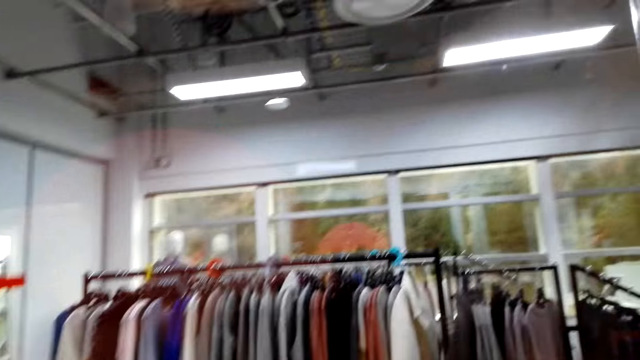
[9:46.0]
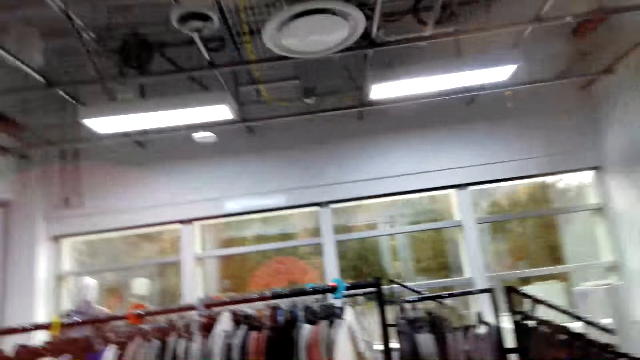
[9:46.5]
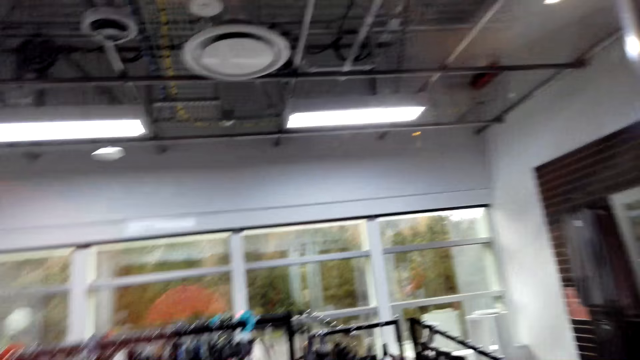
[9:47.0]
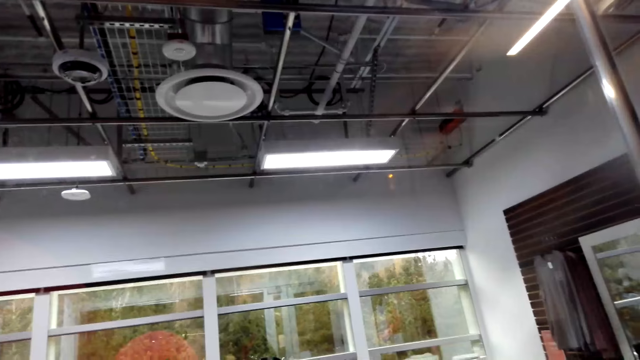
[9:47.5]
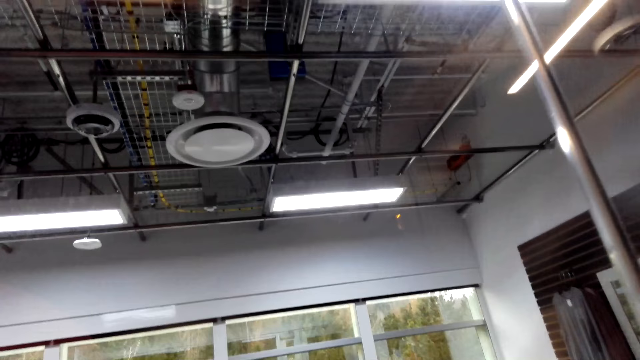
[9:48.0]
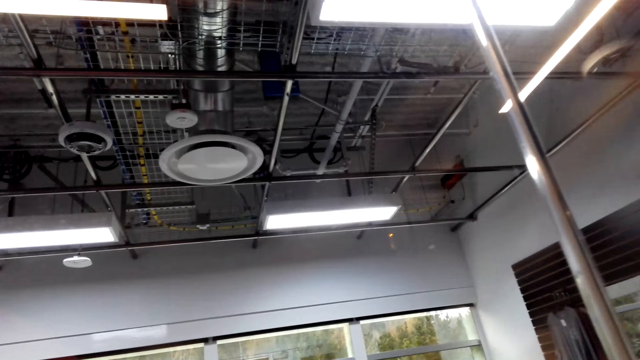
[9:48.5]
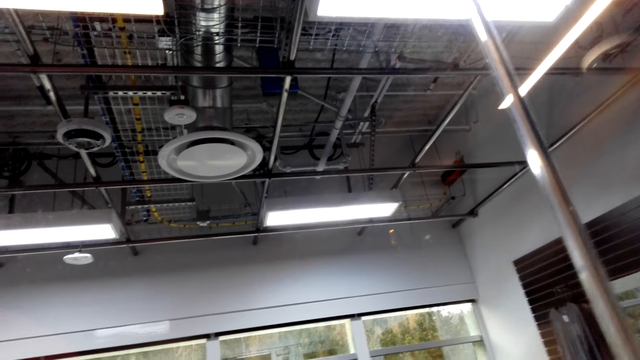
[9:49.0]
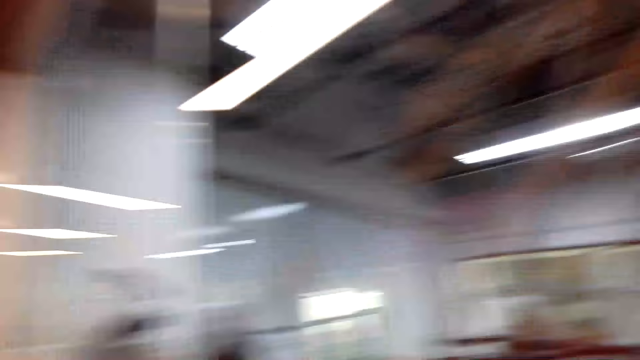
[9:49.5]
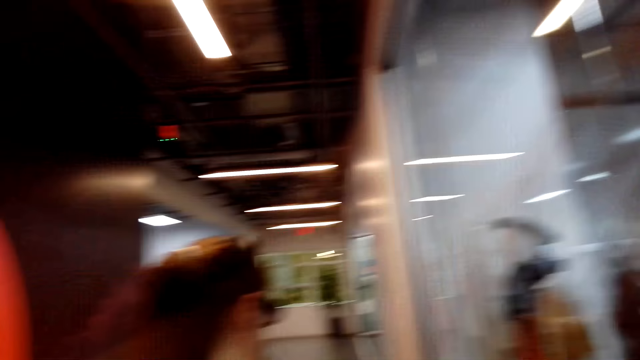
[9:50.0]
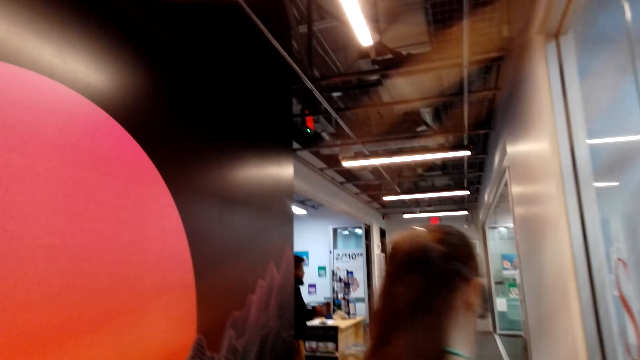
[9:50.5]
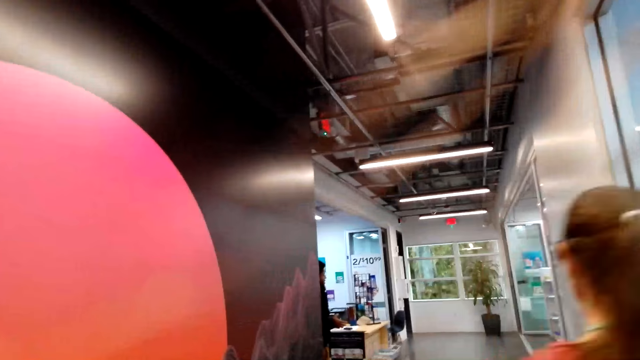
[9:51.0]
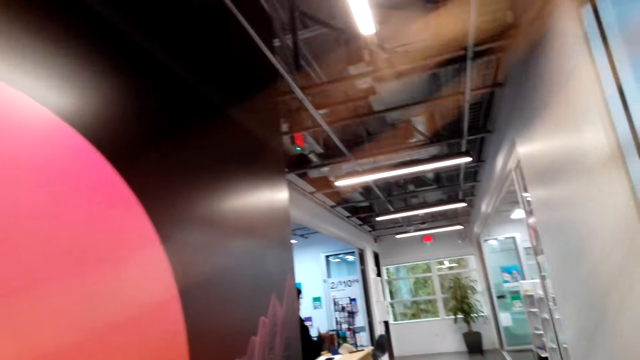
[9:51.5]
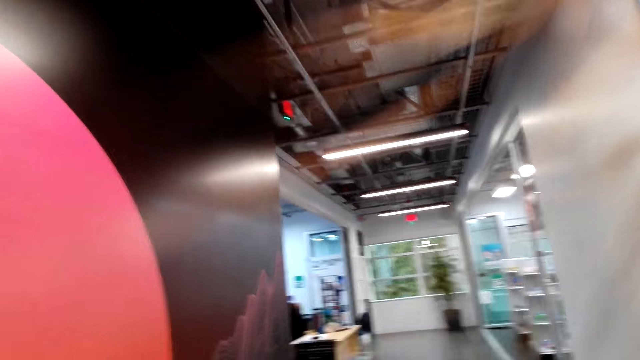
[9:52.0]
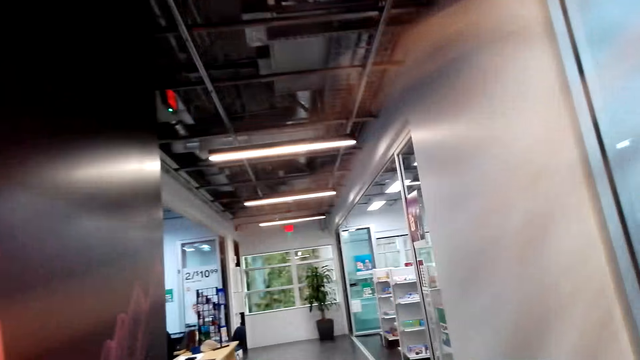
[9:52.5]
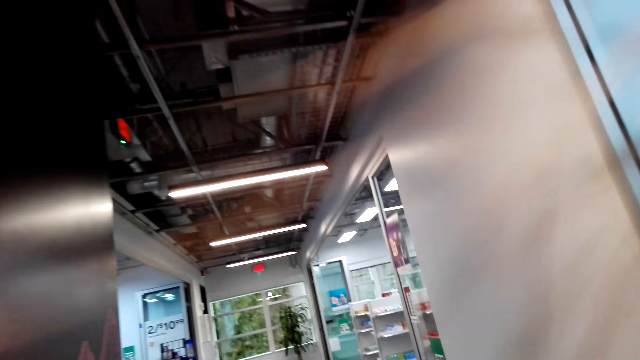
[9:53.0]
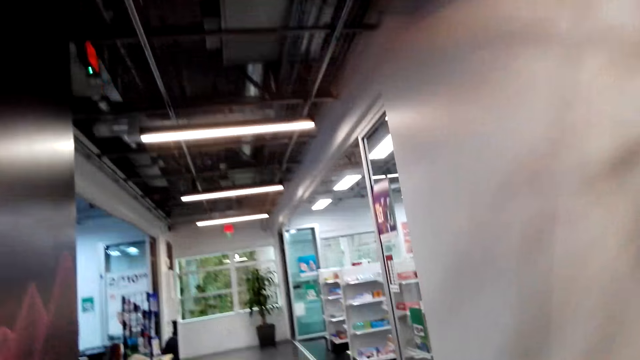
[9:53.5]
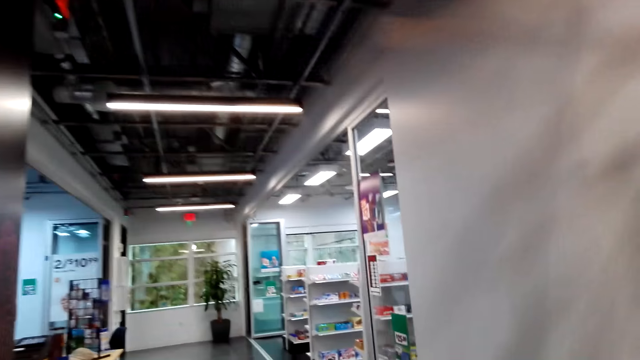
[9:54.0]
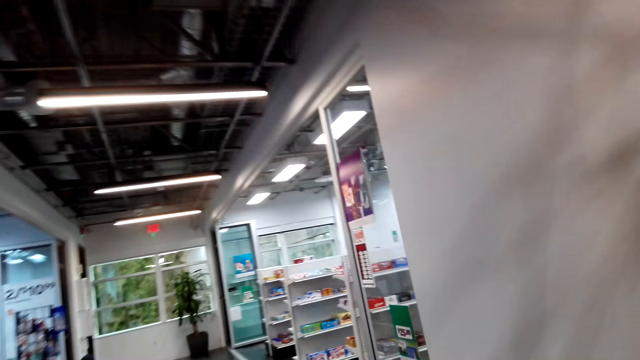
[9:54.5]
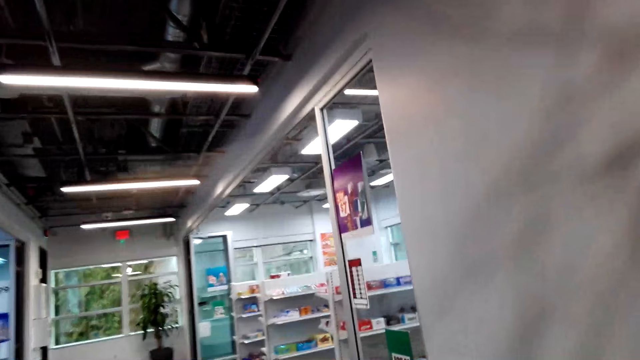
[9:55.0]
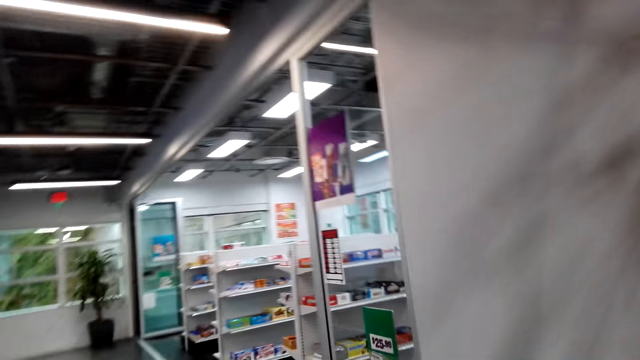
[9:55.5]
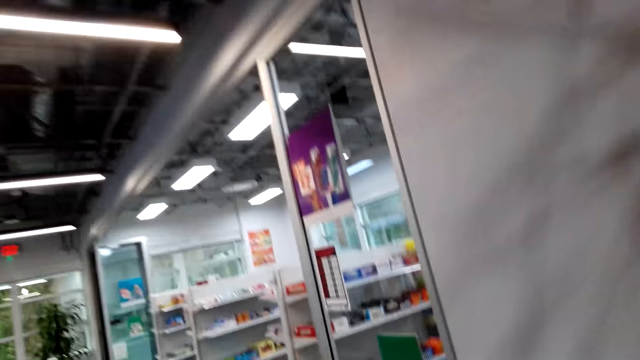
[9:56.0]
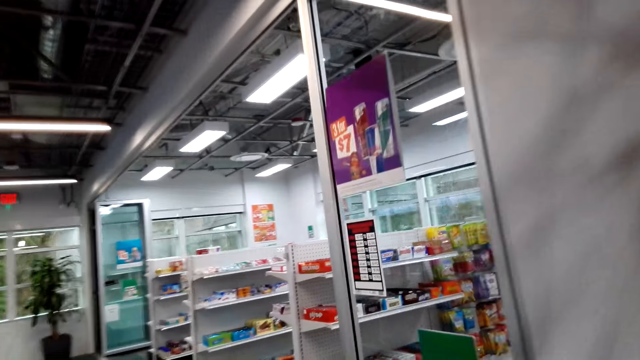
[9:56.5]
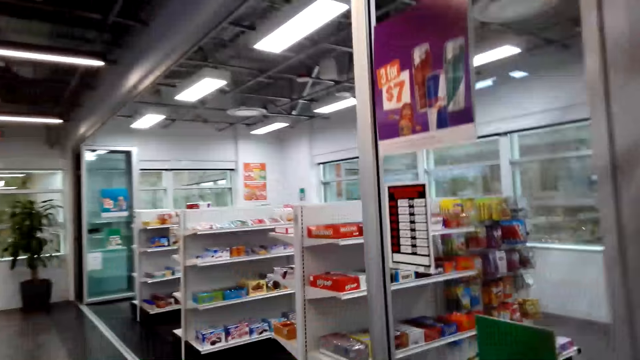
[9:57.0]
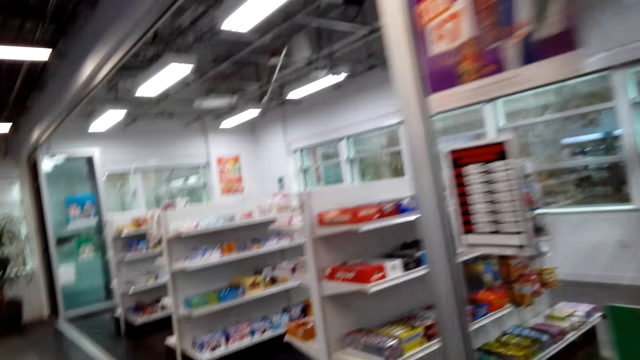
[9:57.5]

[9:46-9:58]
The camera wearer looks around the room. A man walks around the room. The camera wearer walks around the room.

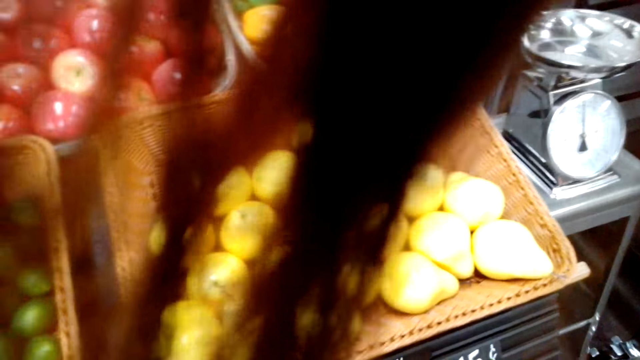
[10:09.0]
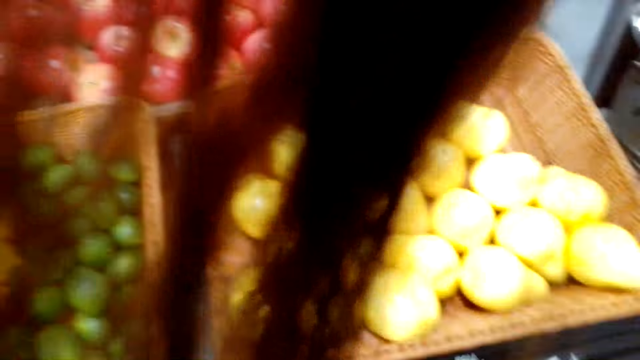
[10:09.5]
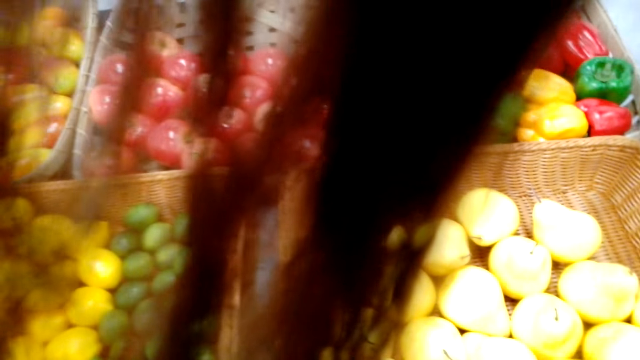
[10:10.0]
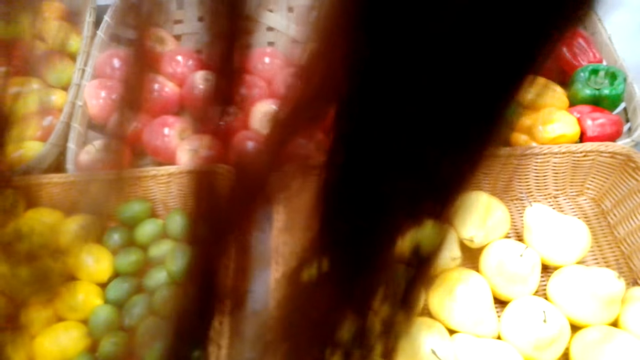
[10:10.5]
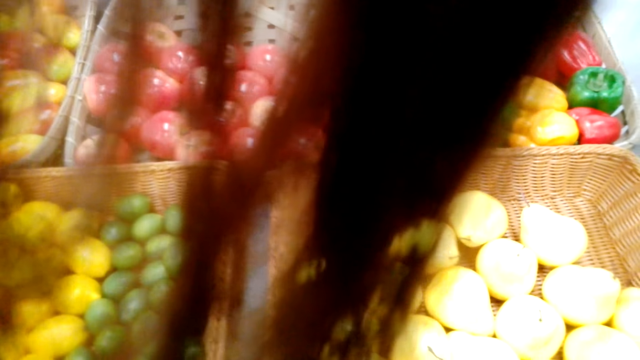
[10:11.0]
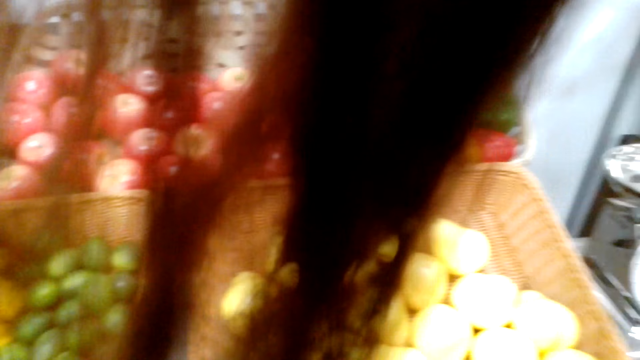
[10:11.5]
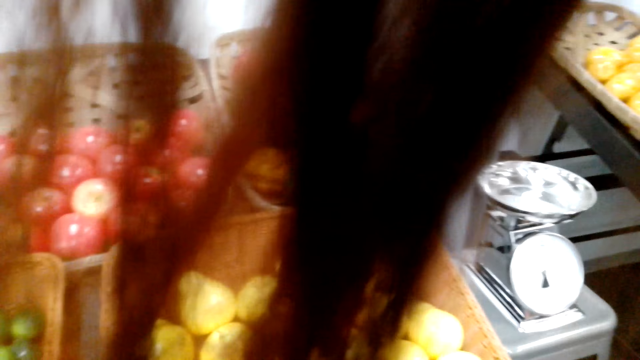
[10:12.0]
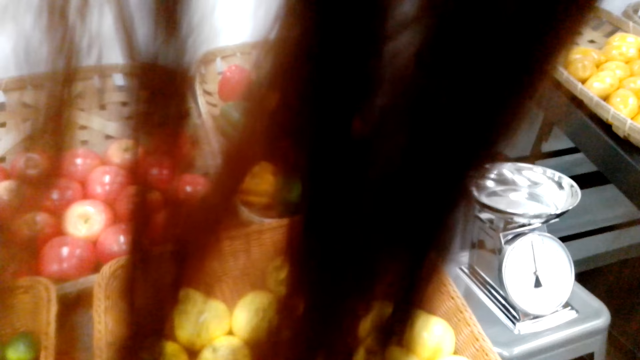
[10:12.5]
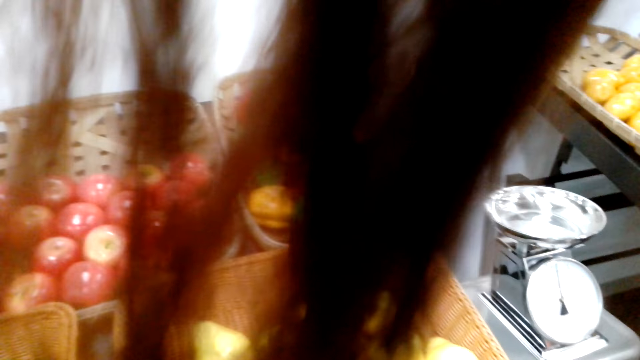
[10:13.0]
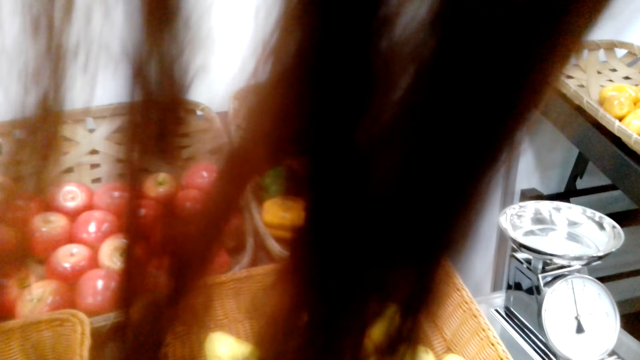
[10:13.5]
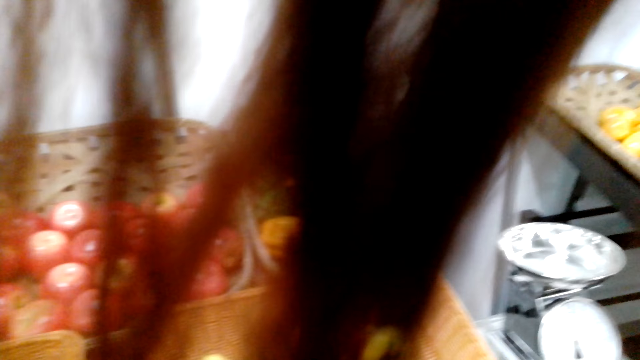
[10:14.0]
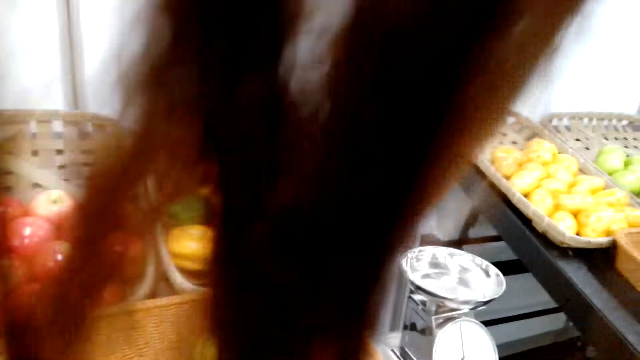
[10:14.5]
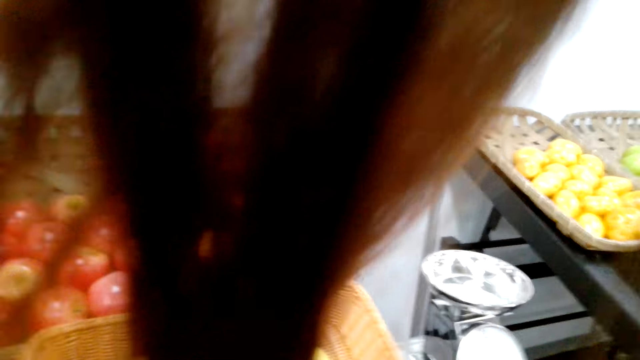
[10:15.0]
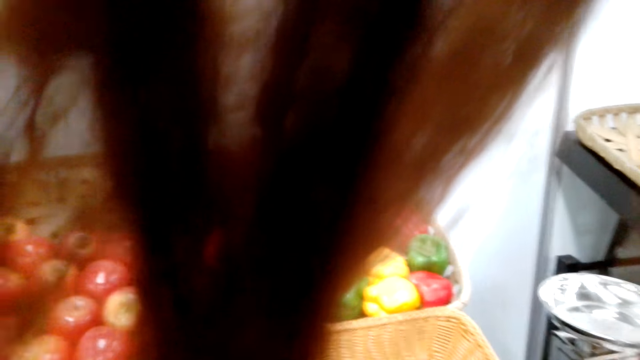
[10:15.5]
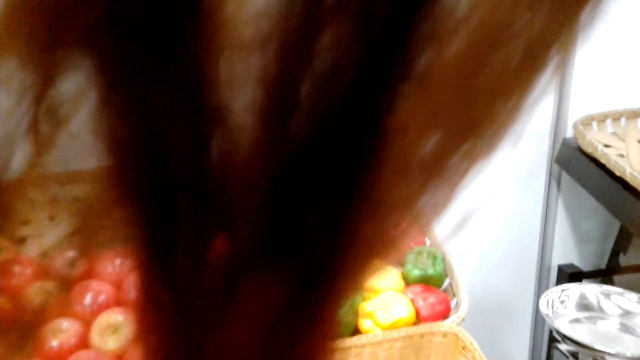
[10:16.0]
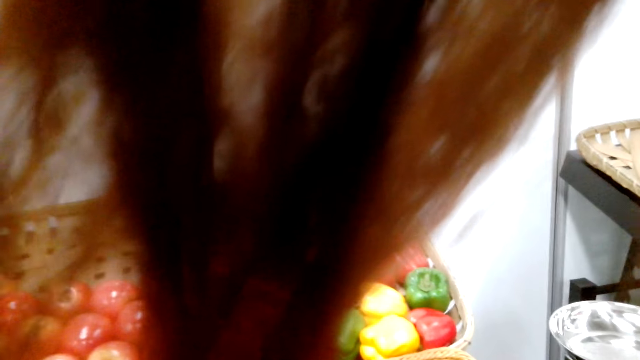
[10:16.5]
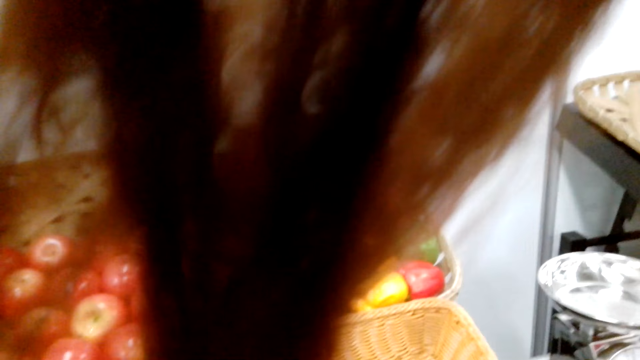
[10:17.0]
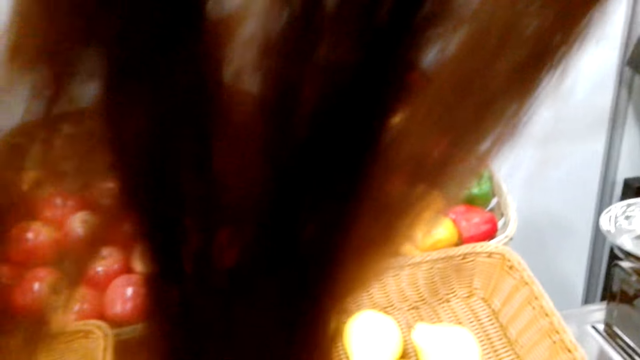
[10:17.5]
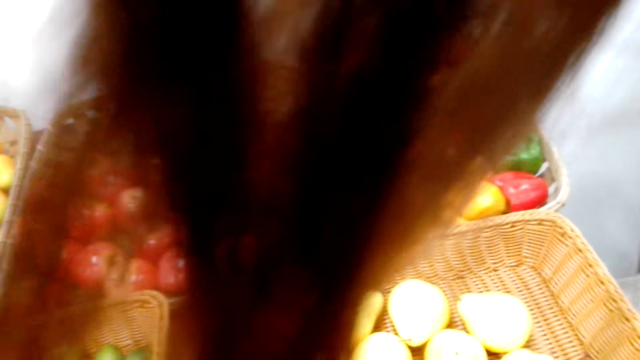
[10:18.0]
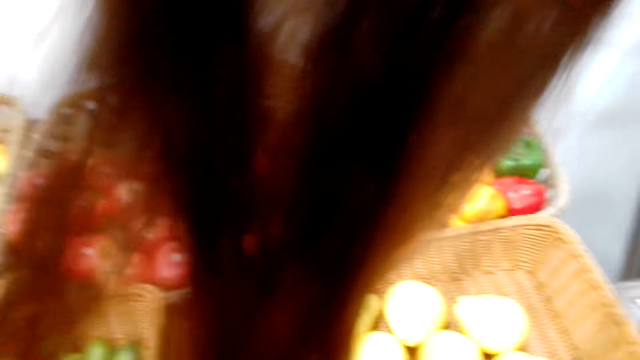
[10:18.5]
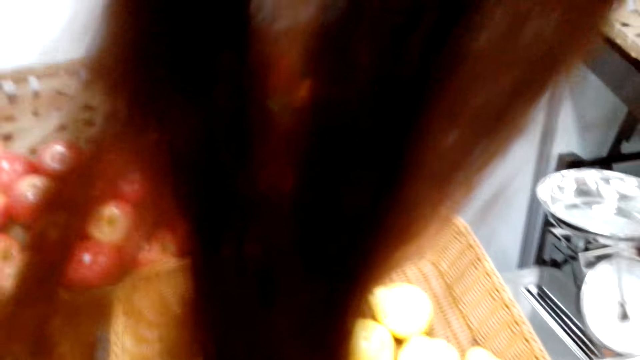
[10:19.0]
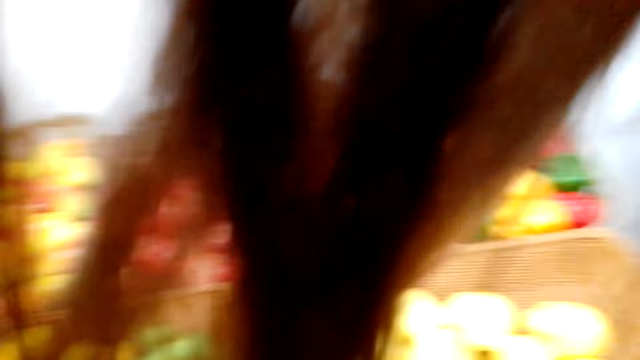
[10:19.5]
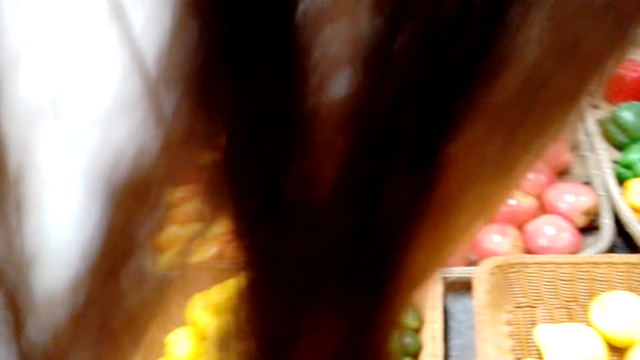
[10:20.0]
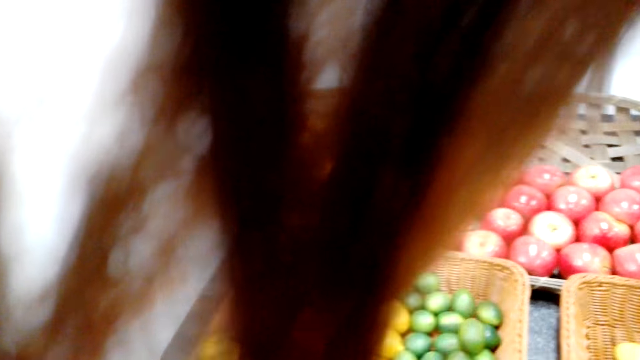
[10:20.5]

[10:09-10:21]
The camera wearer stares at the fruits. The camera wearer and a man stop moving.
